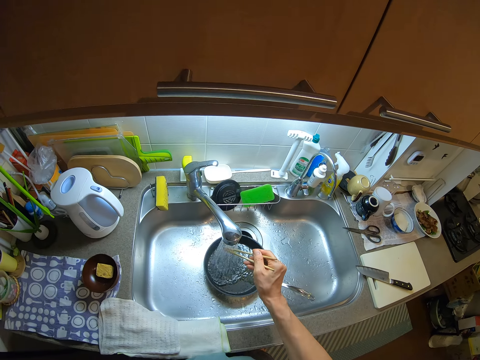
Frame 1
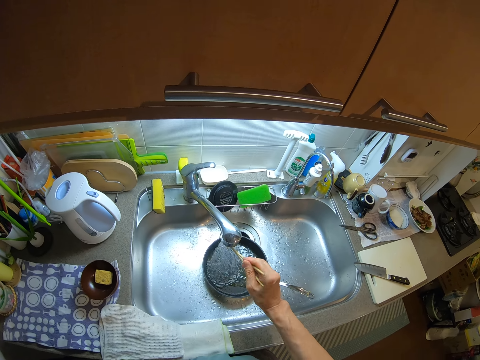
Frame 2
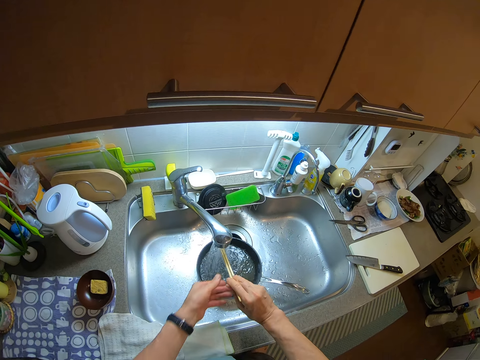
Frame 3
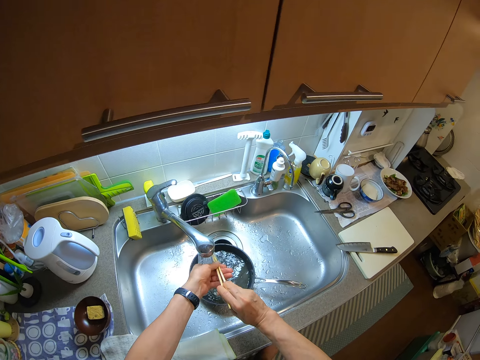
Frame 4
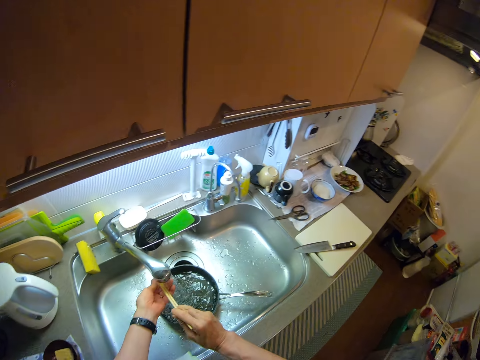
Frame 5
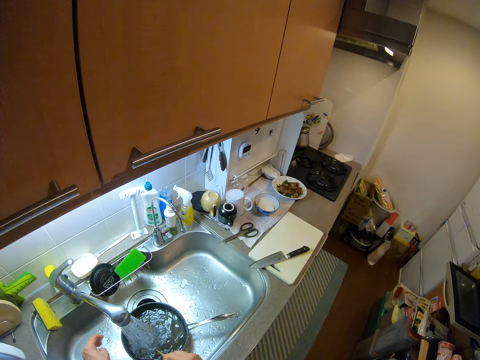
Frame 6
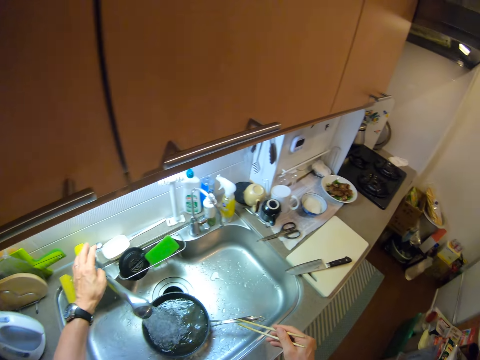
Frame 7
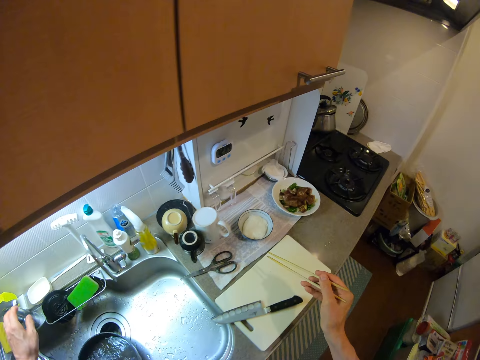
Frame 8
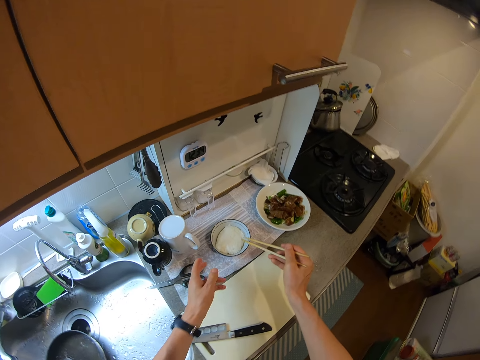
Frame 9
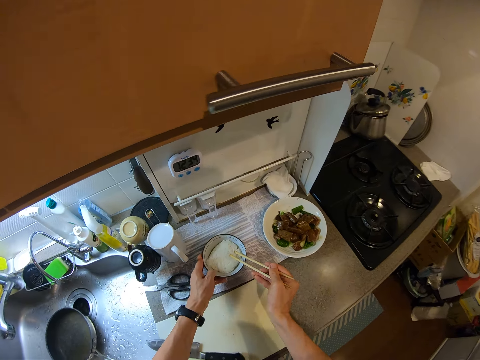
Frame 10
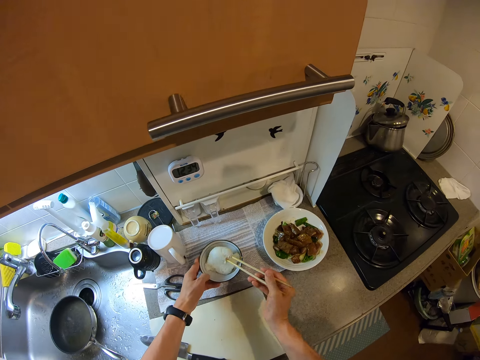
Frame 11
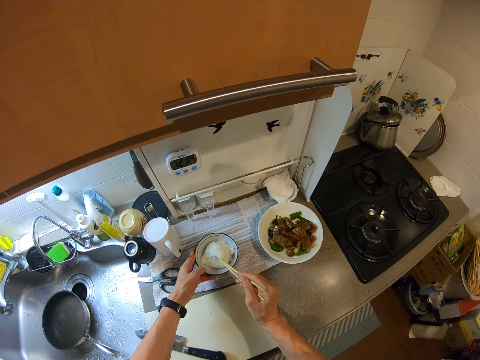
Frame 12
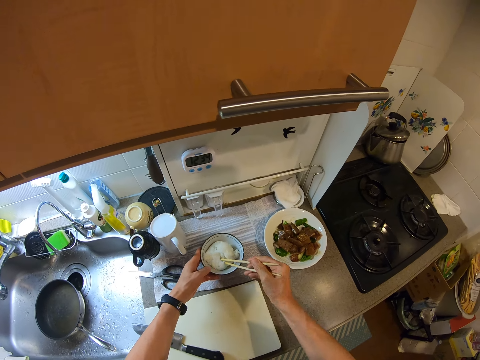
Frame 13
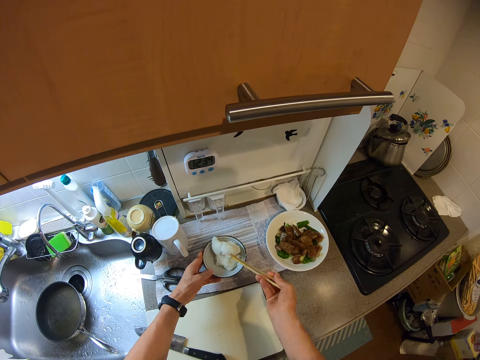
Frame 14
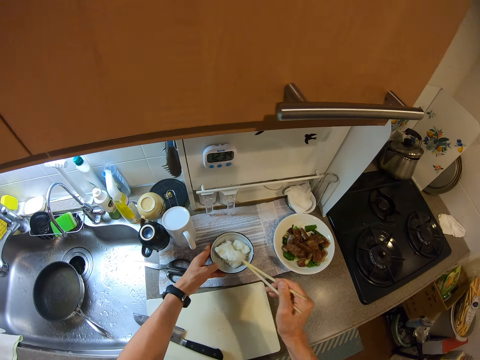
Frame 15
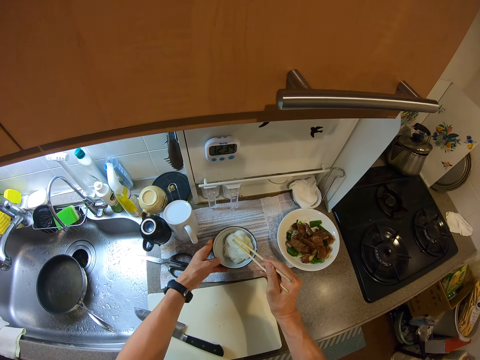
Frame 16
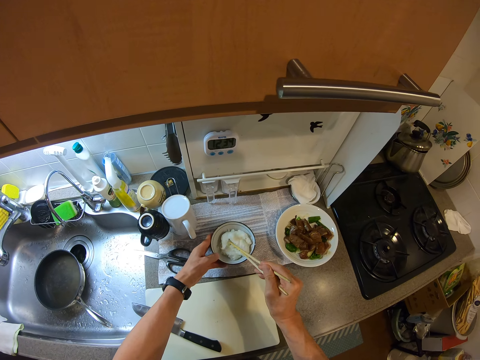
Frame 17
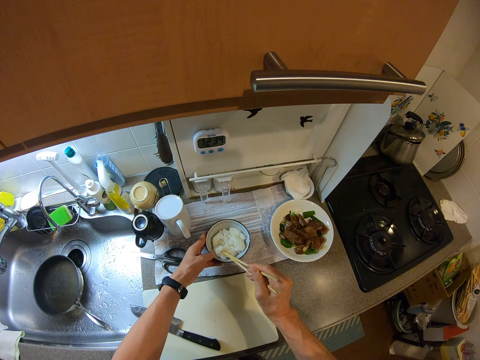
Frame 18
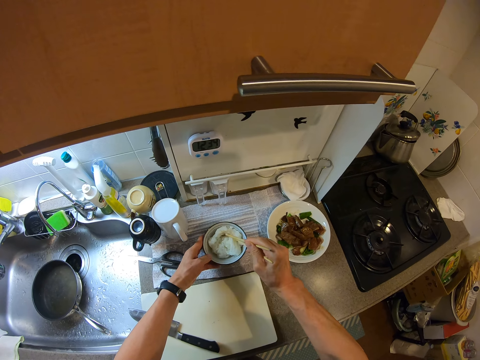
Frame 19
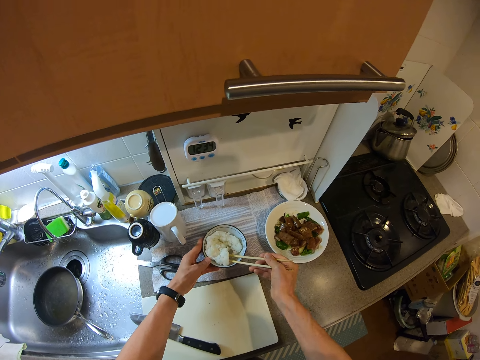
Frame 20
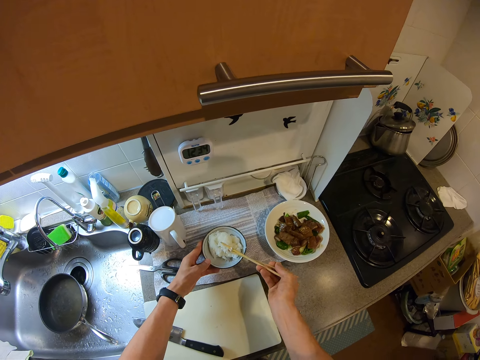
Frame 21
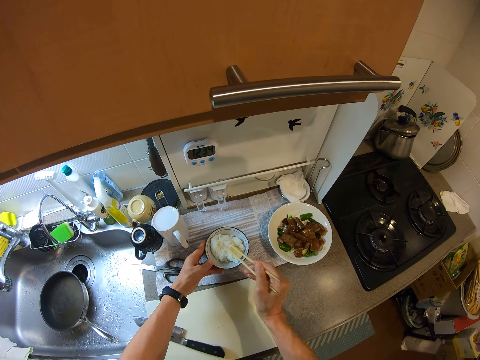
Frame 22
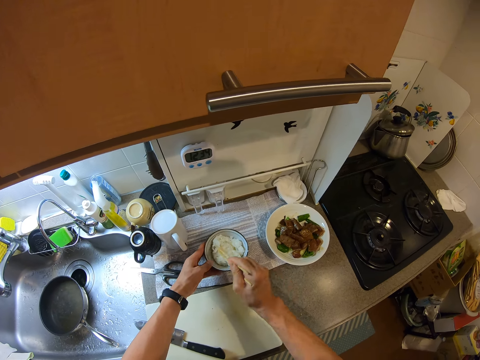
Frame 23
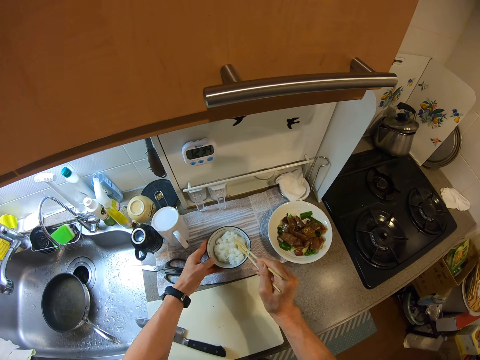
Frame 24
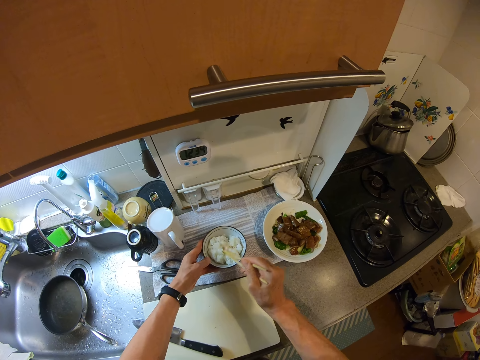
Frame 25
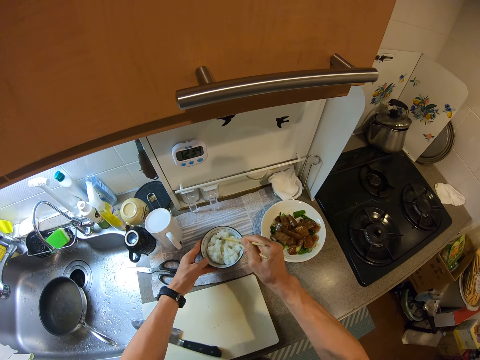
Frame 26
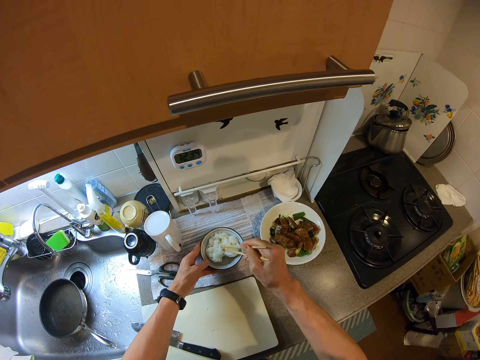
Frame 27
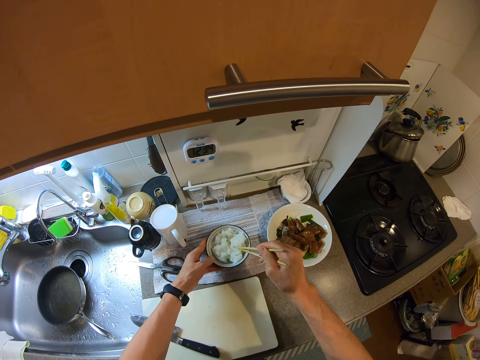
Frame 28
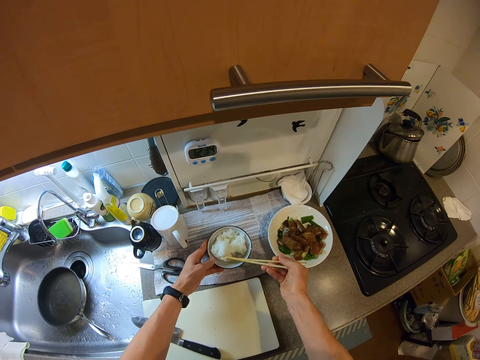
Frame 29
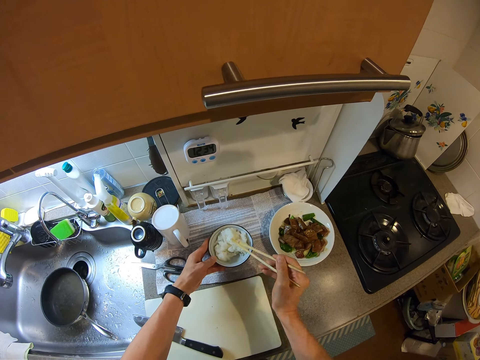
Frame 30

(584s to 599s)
The camera wearer rinses the chopsticks with water from the tap. They stare at the countertop. They close the kitchen tap. They stir the food on the bowl with a chopstick.

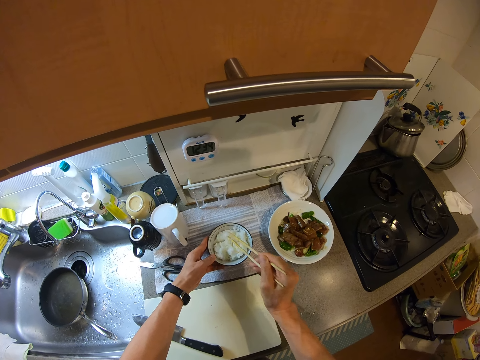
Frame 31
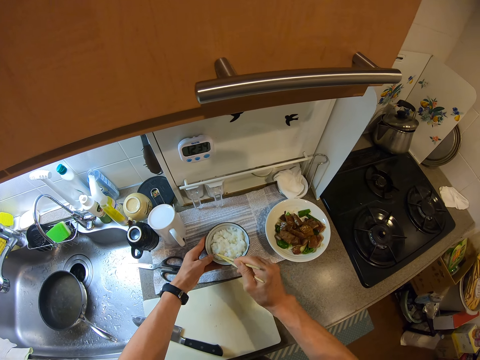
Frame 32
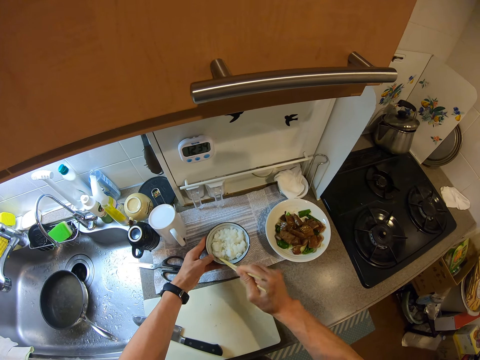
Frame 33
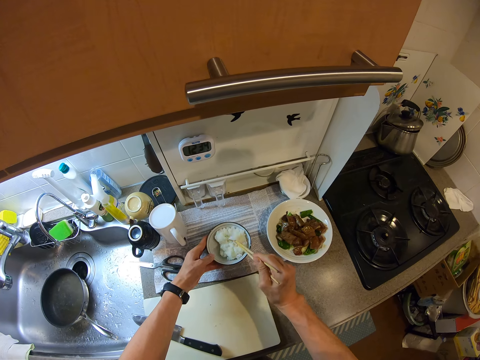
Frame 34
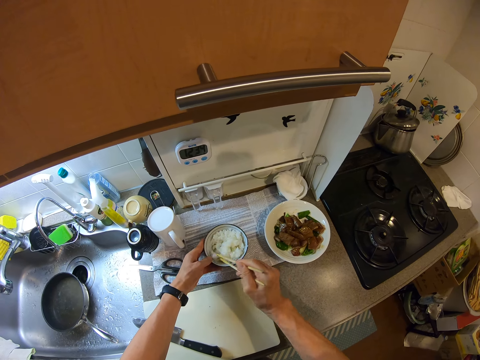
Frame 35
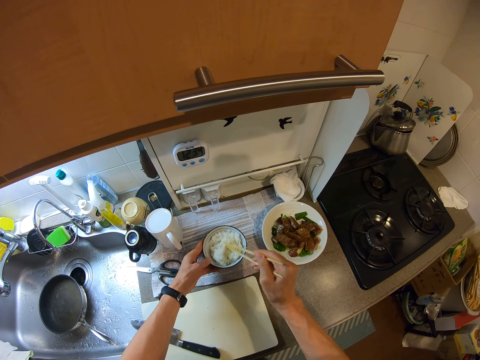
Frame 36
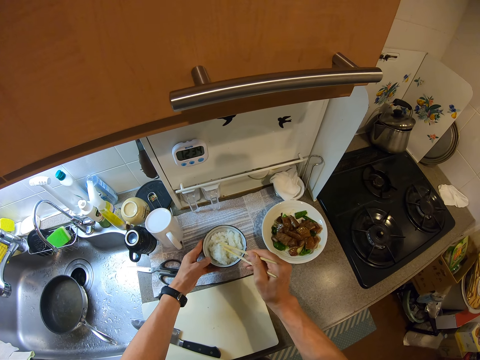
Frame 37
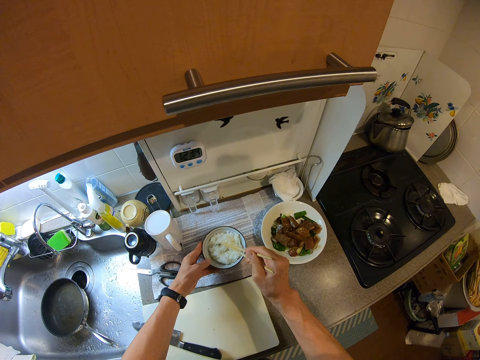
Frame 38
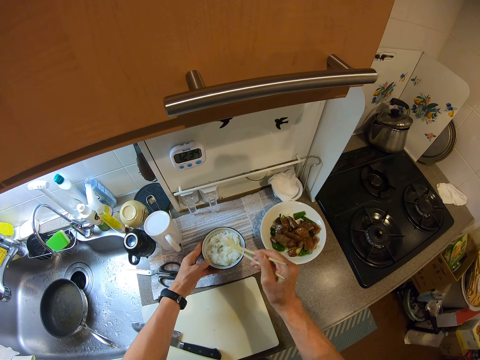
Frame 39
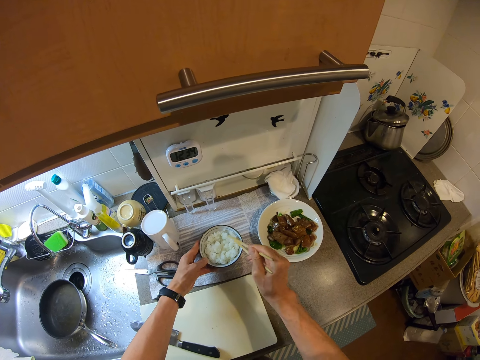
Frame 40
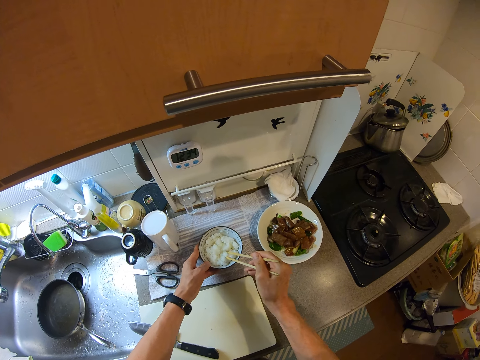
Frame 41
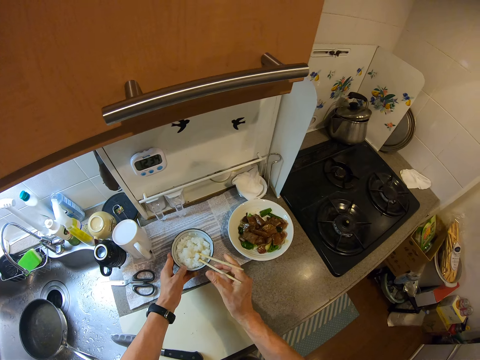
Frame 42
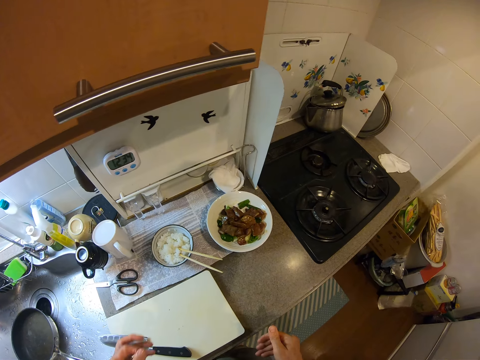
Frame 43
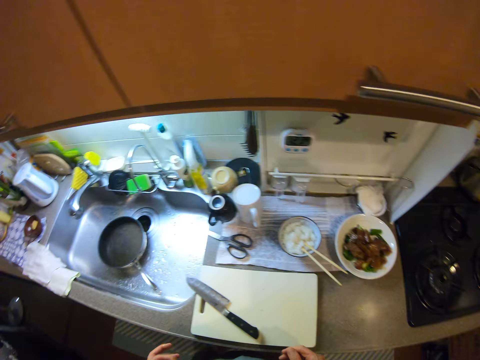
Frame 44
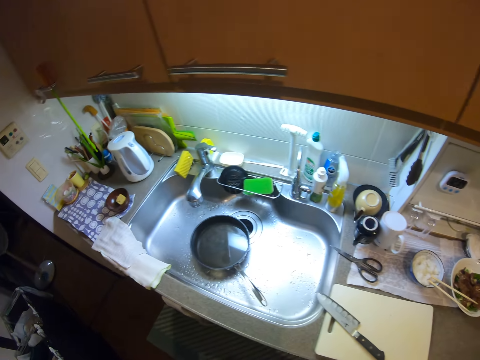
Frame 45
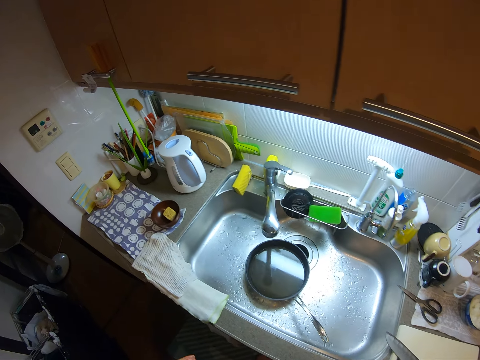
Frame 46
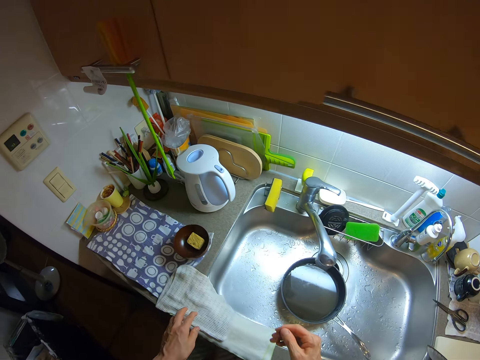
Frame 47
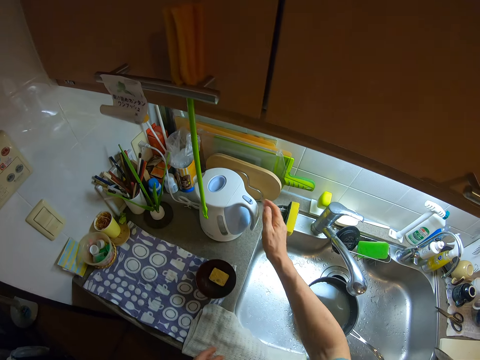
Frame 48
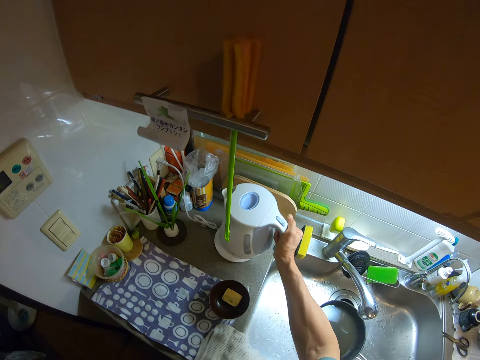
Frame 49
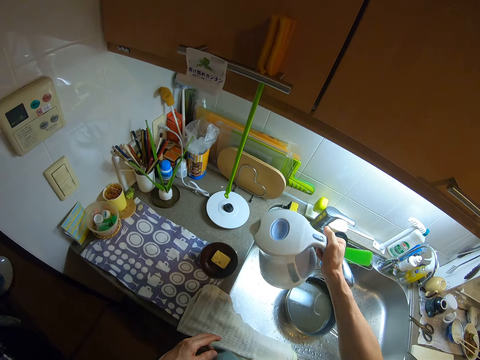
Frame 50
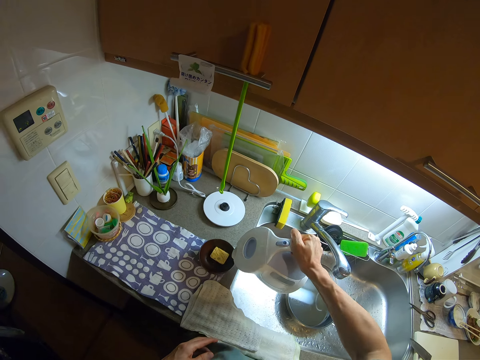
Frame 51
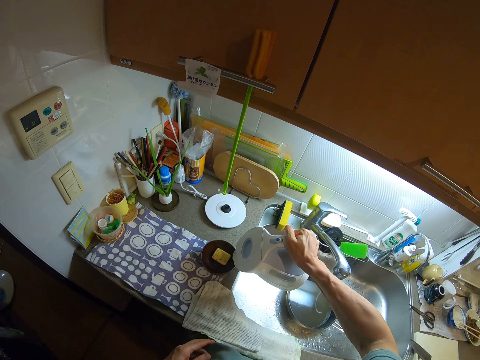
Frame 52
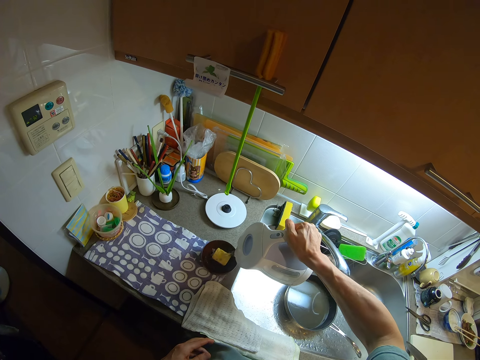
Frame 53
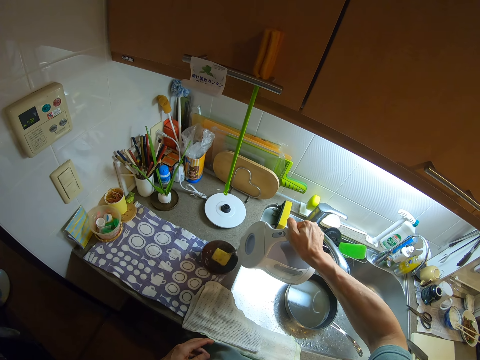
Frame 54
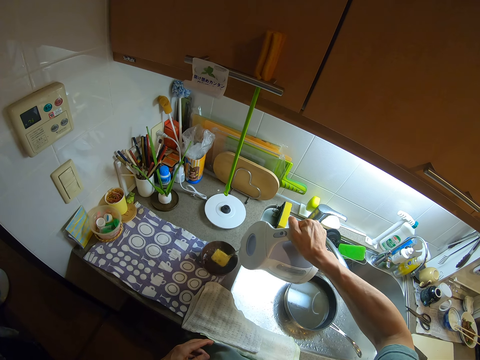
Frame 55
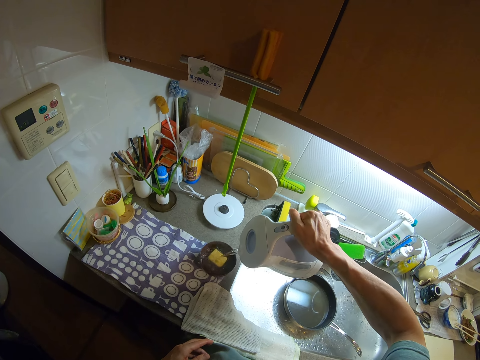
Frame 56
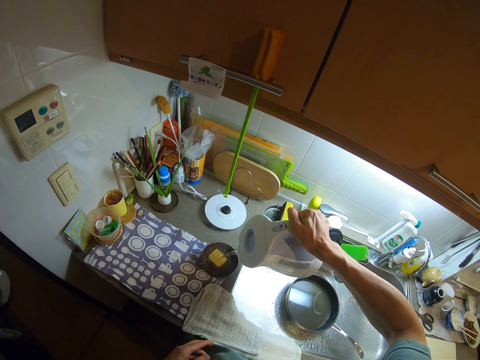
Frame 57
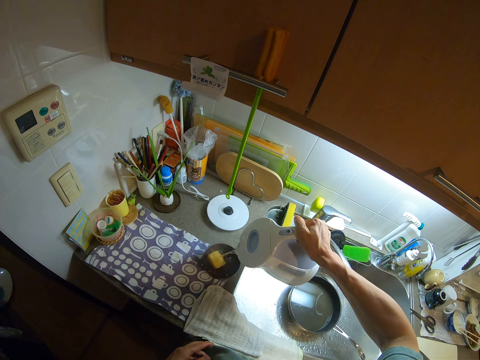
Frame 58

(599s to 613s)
The camera wearer releases the chopsticks inside the bowl. They stare at the food on the bowl and look around the kitchen. They pick up an electric kettle from the countertop. They carry the electric kettle from the table. They pour water from the electric kettle into a bowl.
